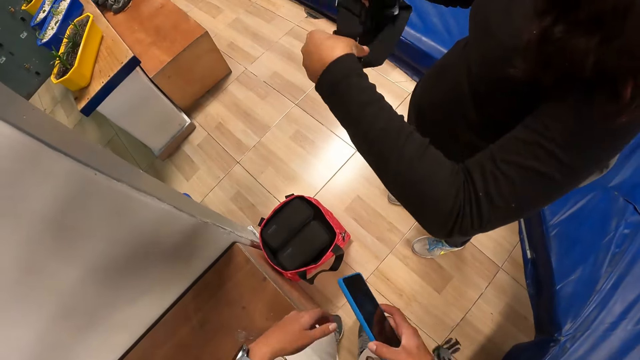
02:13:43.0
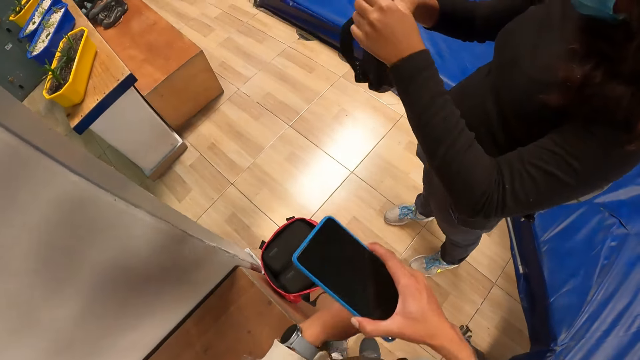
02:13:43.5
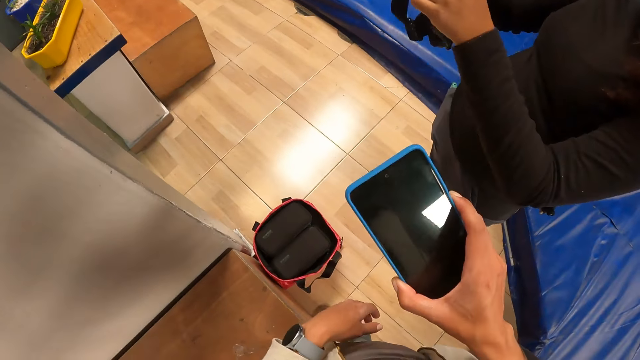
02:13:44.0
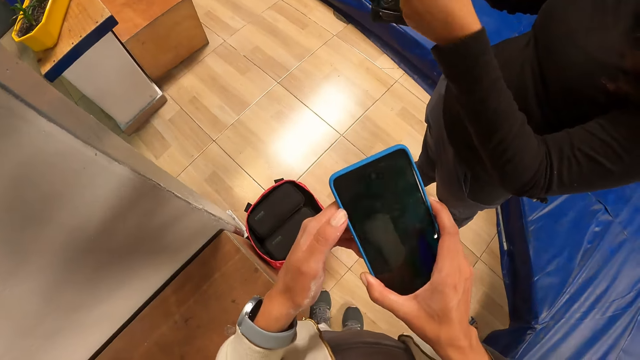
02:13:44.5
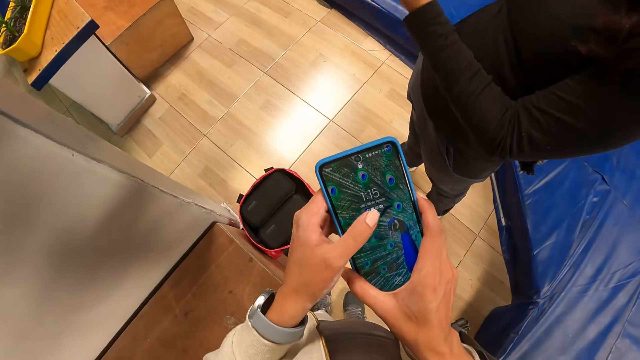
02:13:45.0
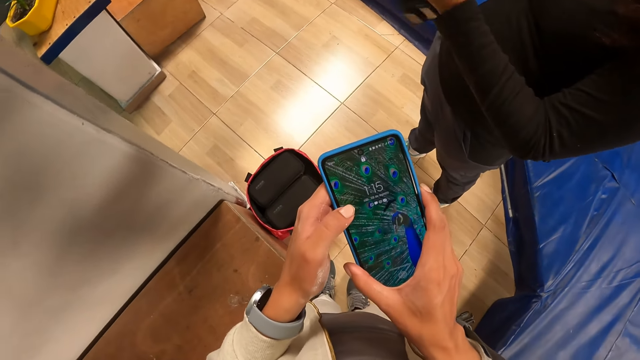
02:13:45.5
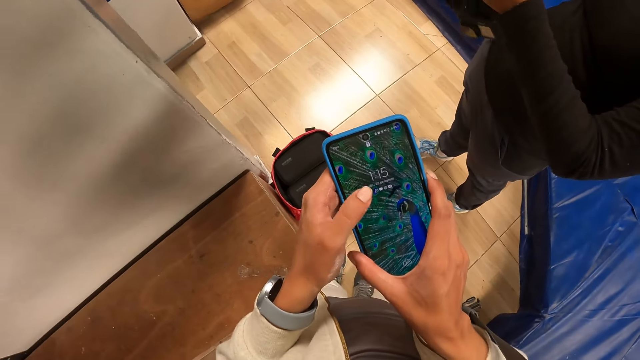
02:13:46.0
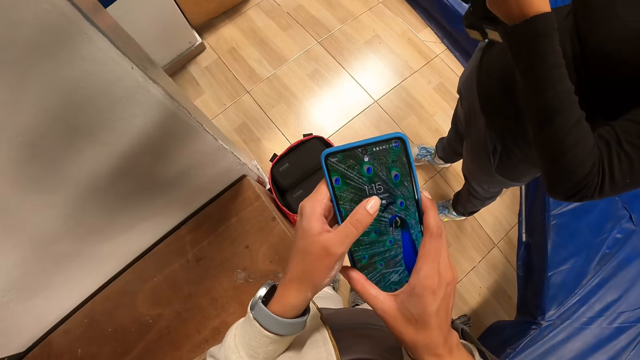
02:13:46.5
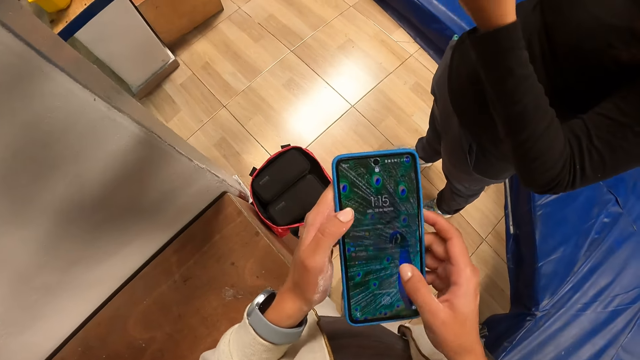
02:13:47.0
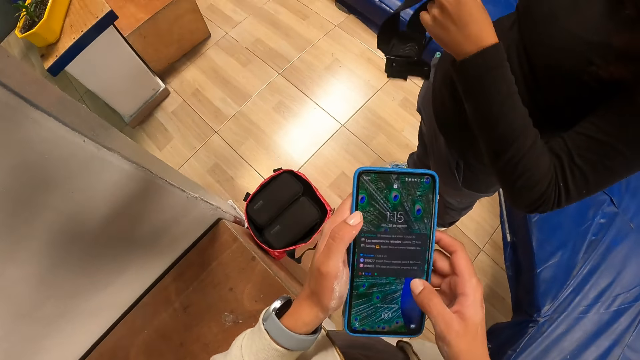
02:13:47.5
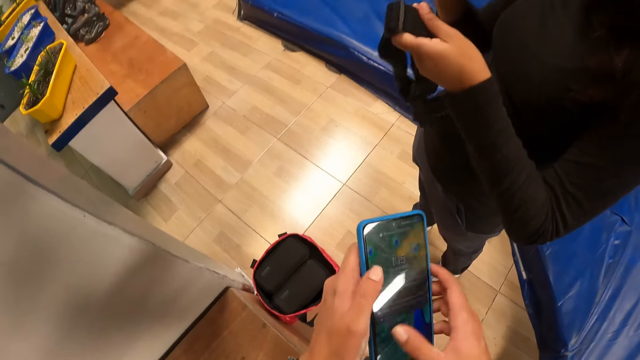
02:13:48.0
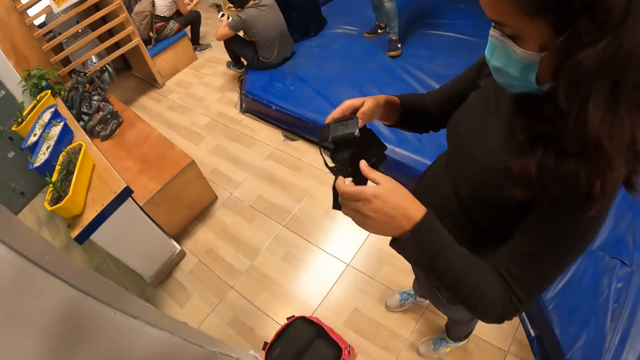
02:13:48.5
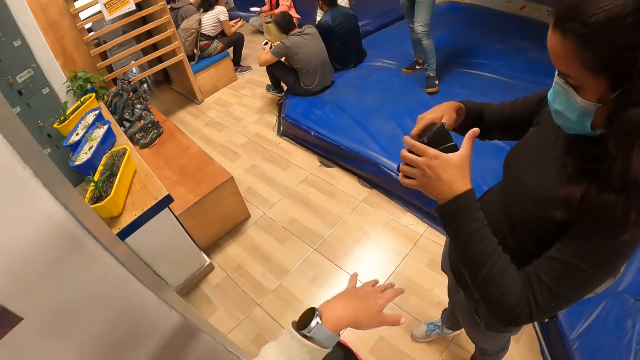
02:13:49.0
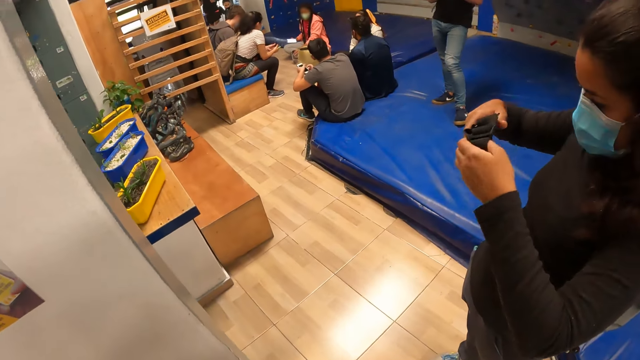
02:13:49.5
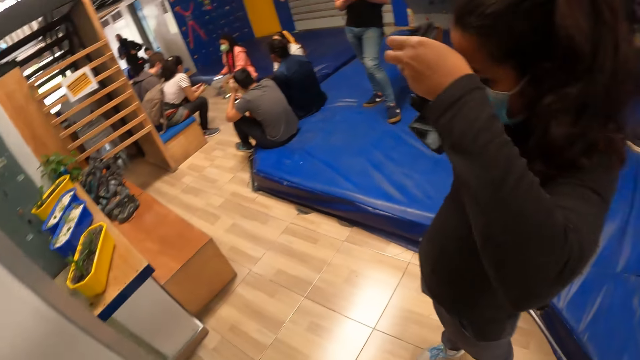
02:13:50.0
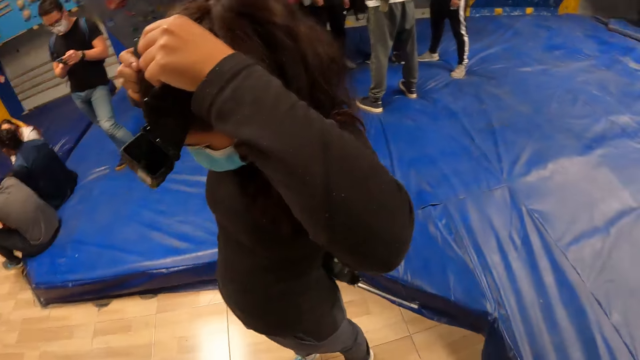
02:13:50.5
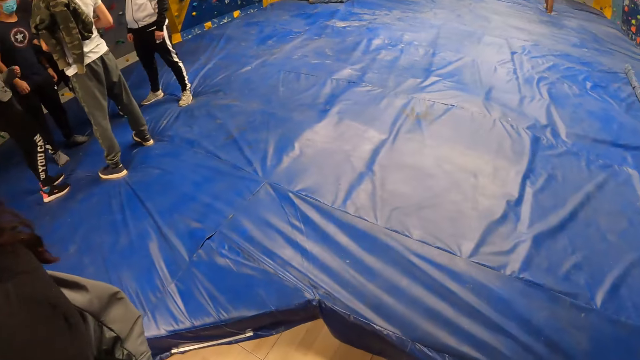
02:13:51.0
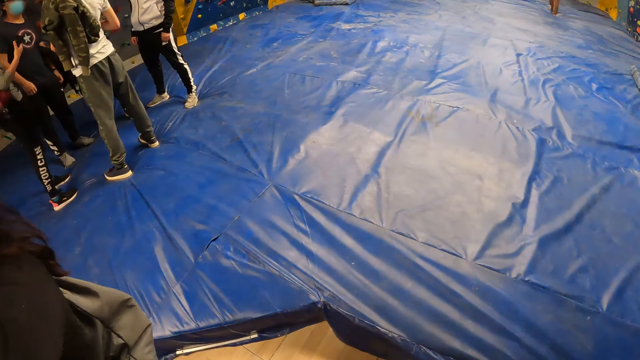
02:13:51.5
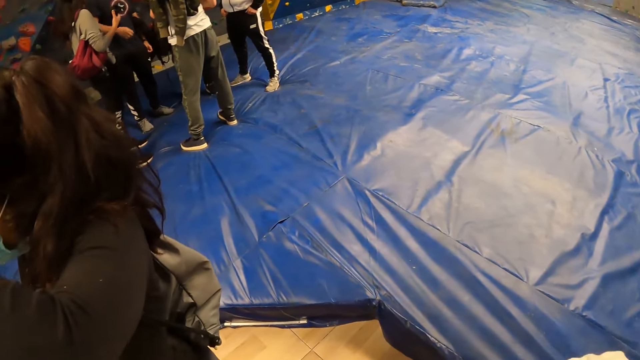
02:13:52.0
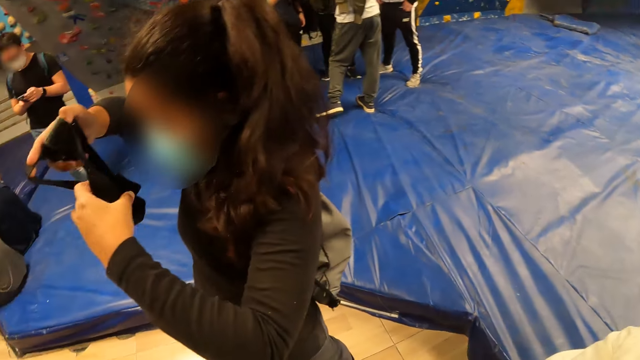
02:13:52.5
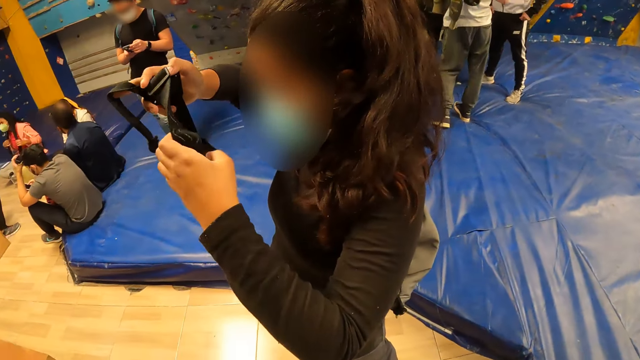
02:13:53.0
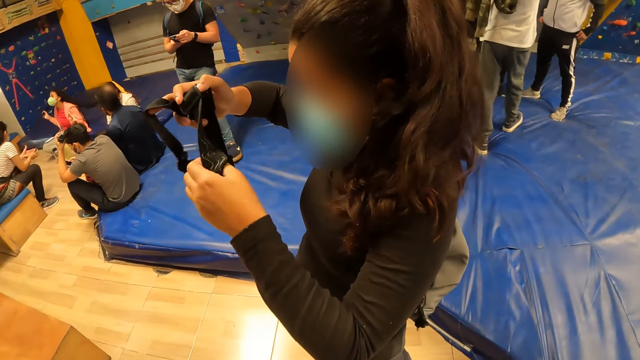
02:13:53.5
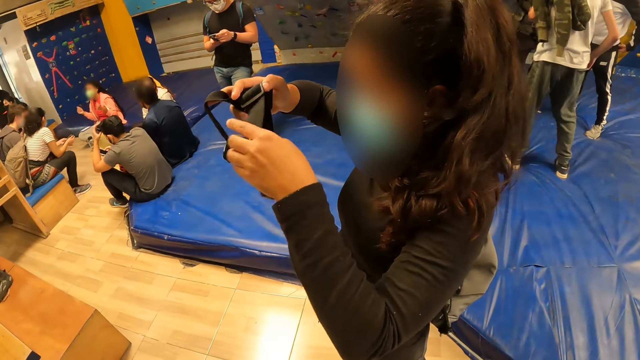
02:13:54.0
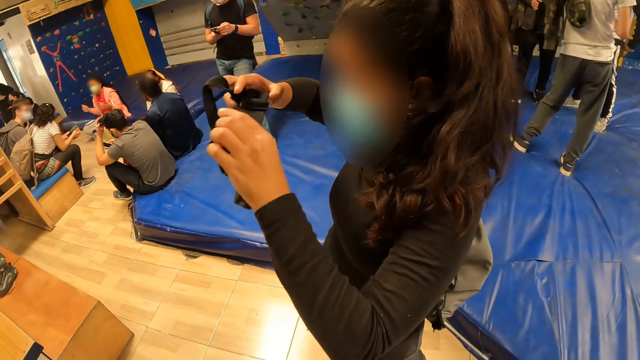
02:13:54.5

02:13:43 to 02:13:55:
The woman untangles a head camera band in both hands. The camera wearer operates the phone in both hands and switches on the phone. The woman wears the head camera on her head with both hands. The camera wearer looks around the room.

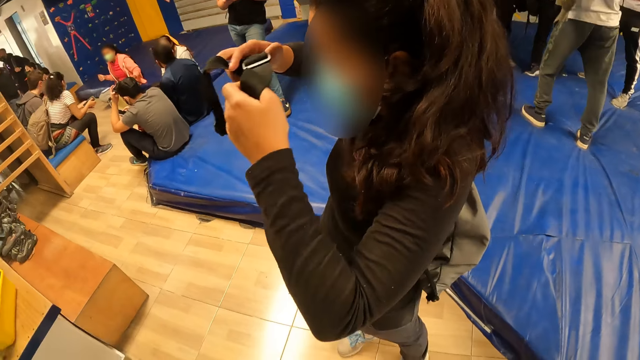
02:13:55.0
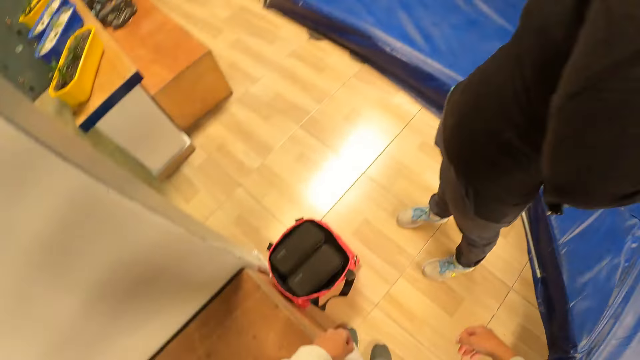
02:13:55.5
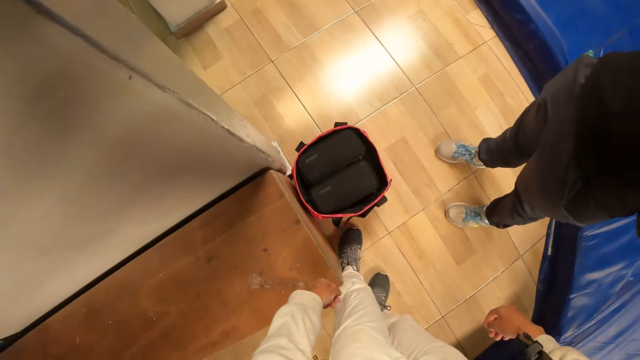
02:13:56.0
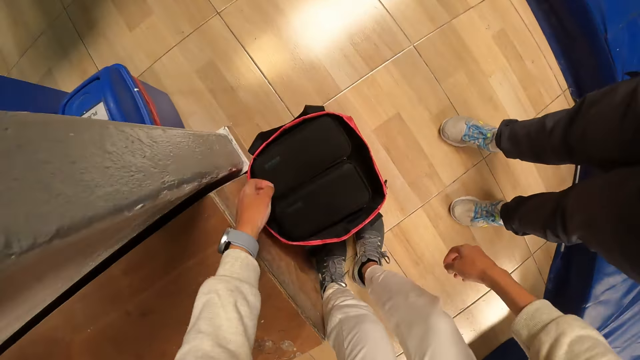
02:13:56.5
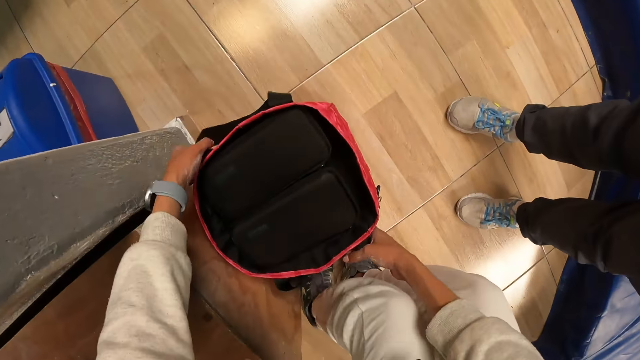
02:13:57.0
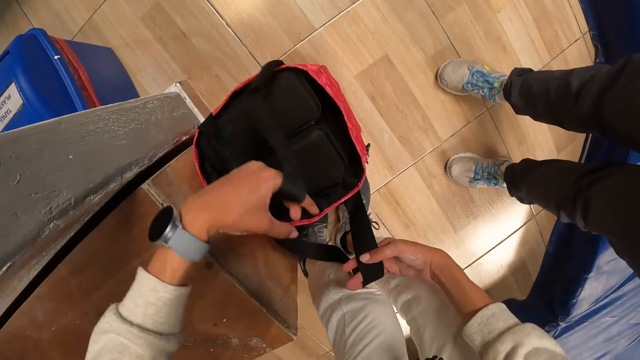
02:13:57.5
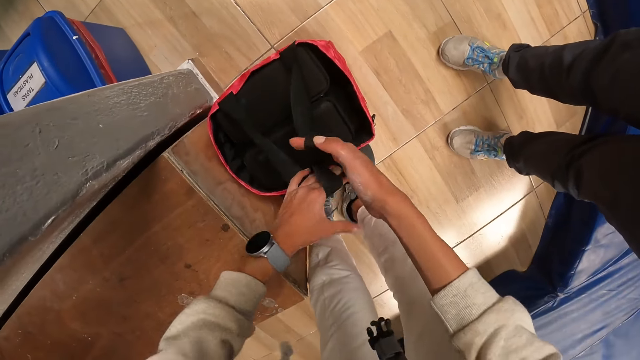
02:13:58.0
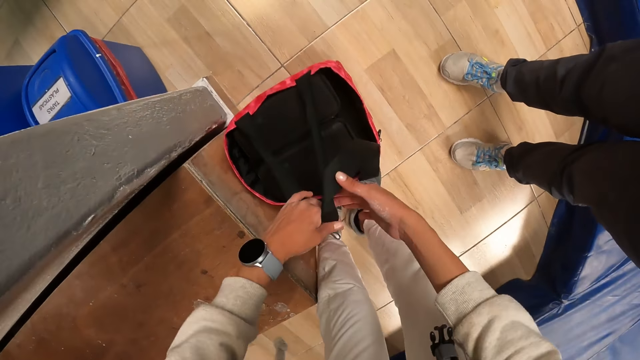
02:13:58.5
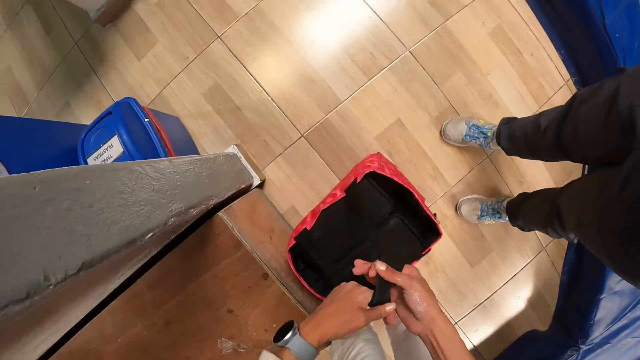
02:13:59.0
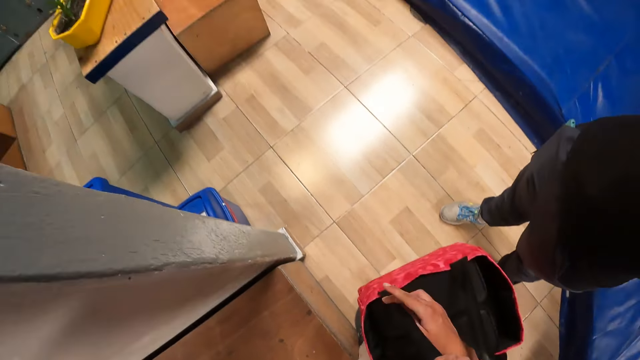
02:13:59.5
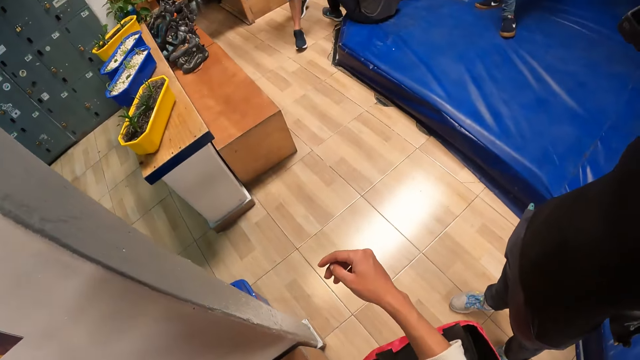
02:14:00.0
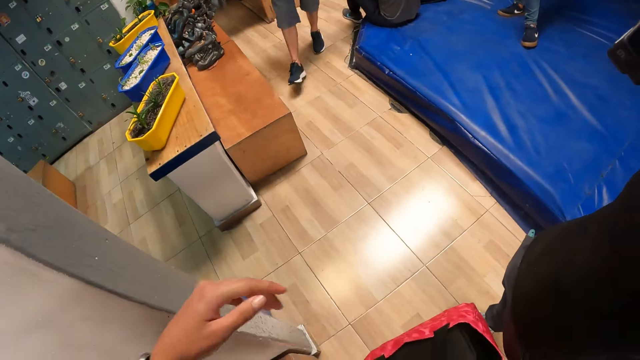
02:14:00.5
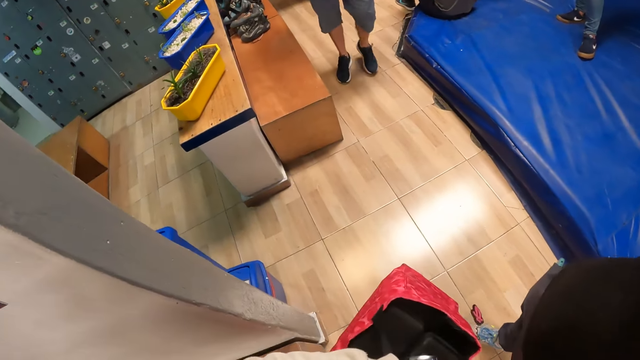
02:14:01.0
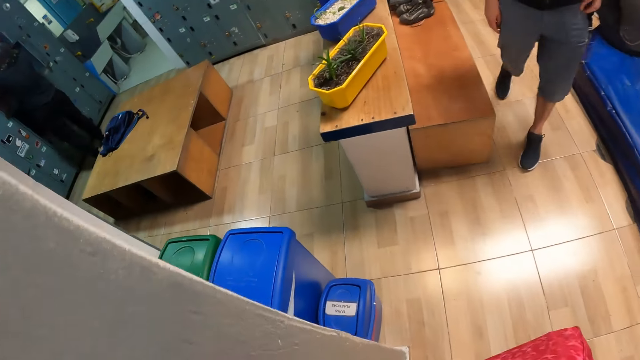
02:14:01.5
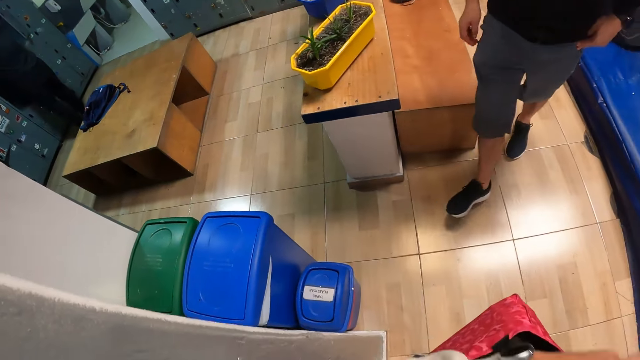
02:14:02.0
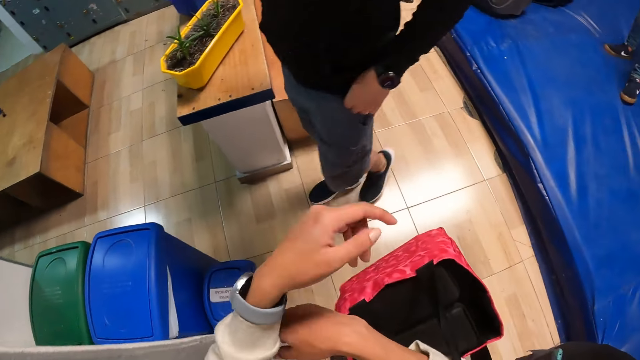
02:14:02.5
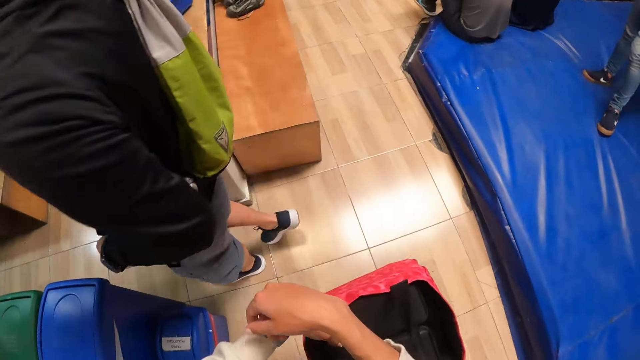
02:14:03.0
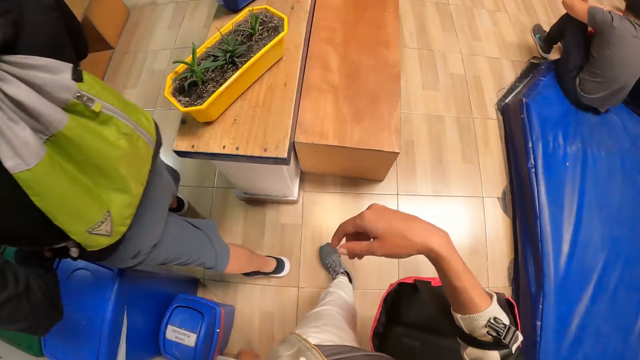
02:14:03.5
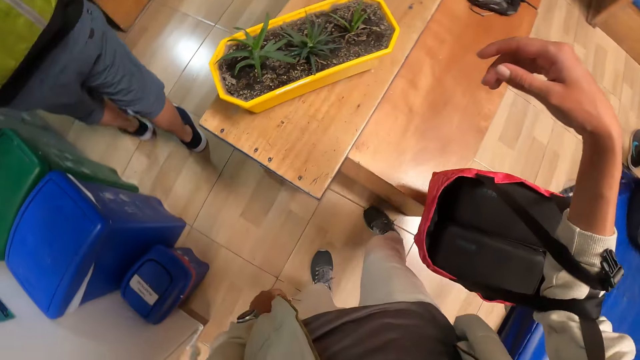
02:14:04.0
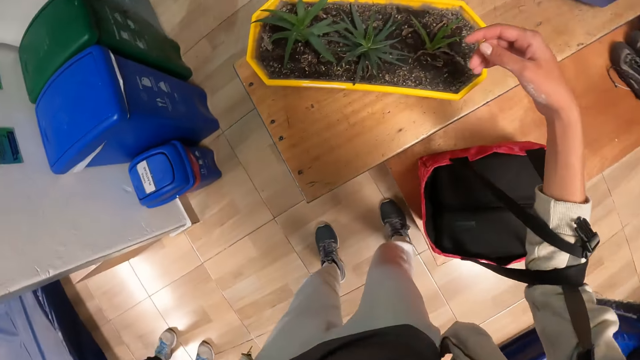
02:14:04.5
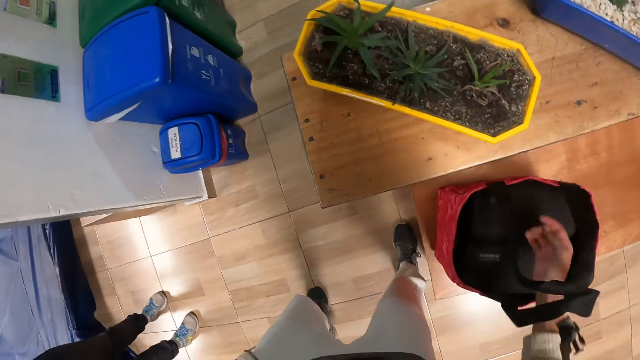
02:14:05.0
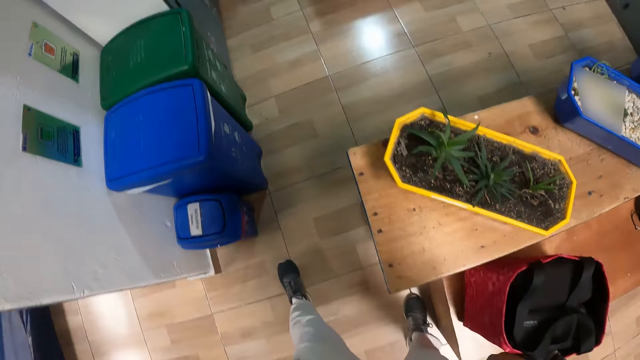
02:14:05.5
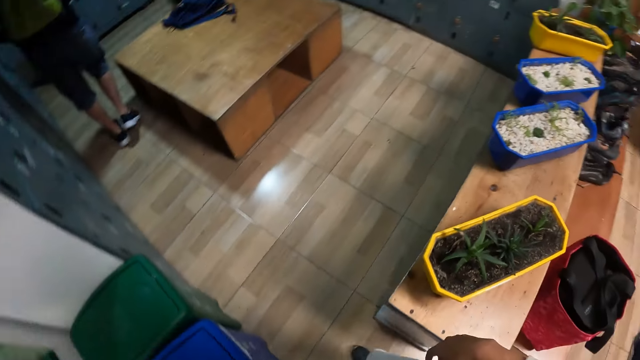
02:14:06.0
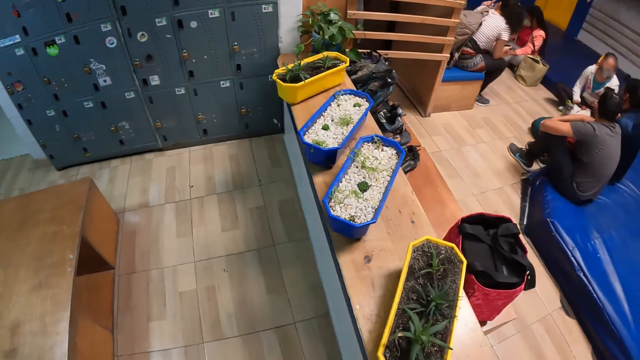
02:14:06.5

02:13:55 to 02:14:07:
The camera wearer grabs the handles of the carrier bag on the floor with both hands. He lifts the bag from the floor with both hands. He carries the bag in his right hand. He drops the bag in his right hand on a bench.
